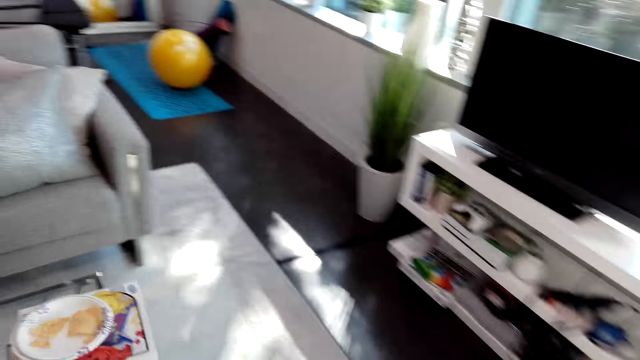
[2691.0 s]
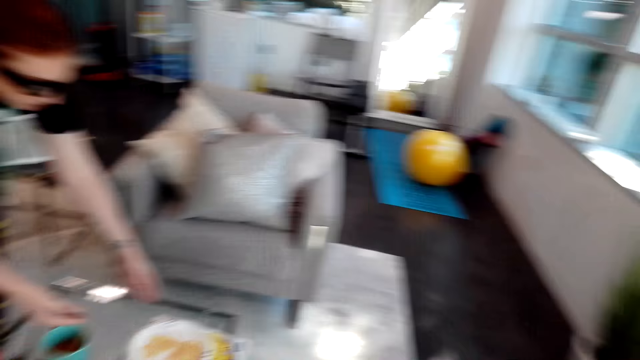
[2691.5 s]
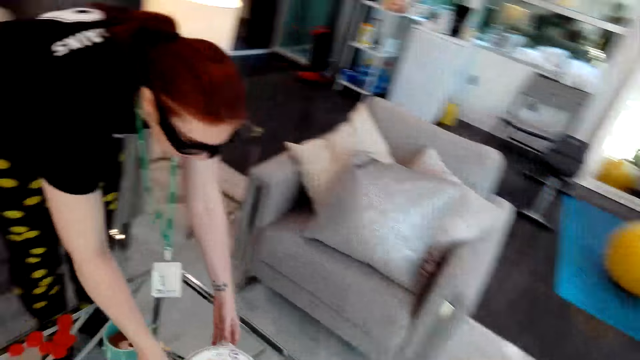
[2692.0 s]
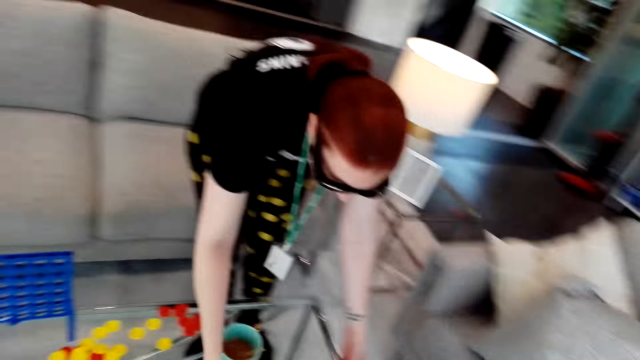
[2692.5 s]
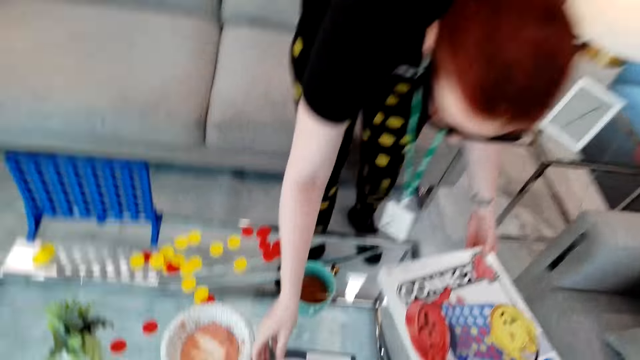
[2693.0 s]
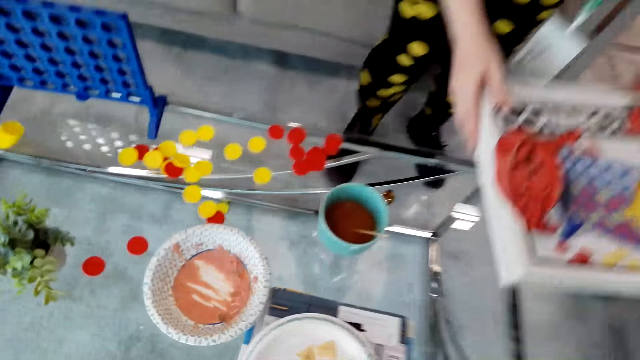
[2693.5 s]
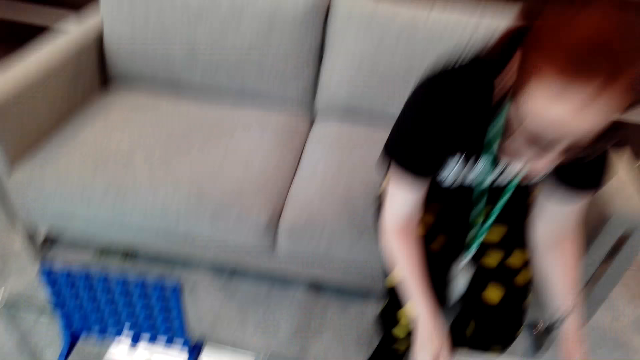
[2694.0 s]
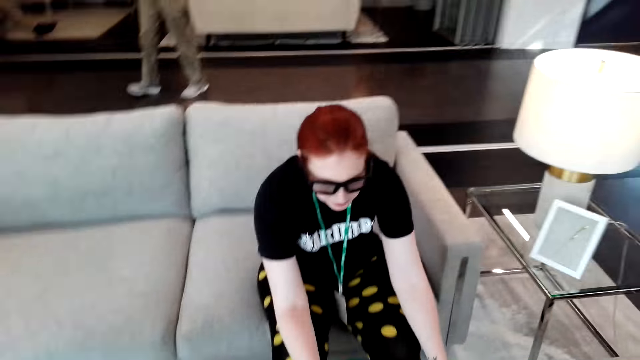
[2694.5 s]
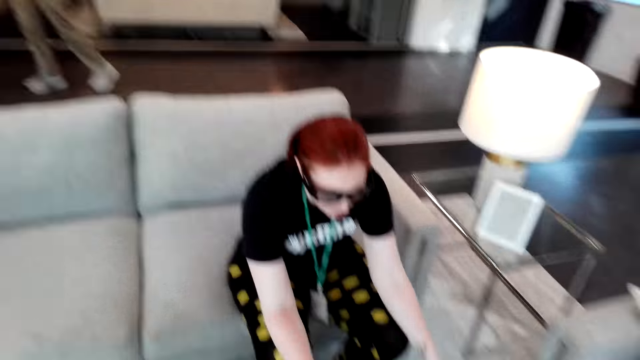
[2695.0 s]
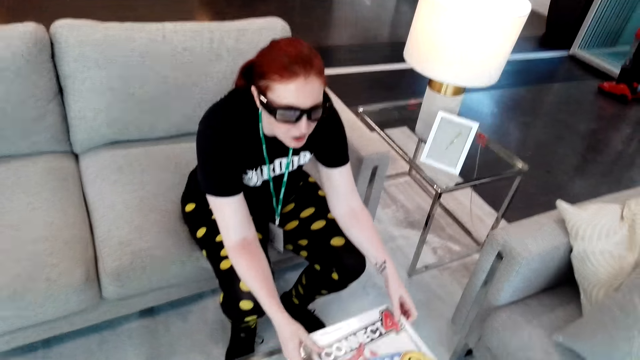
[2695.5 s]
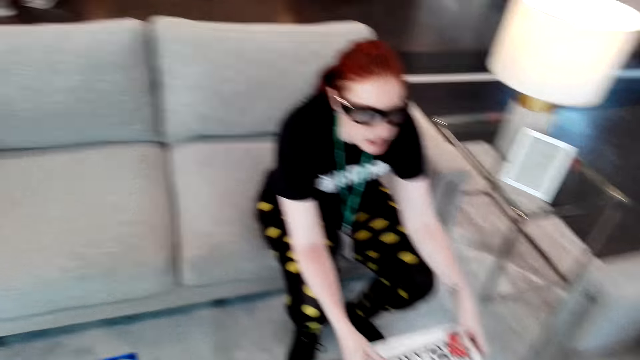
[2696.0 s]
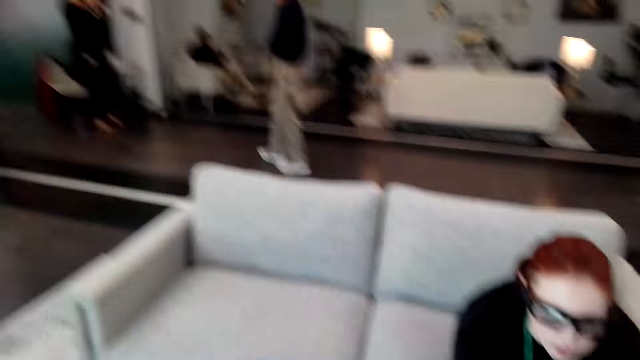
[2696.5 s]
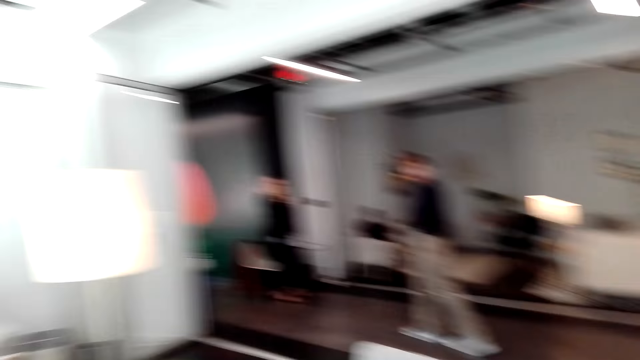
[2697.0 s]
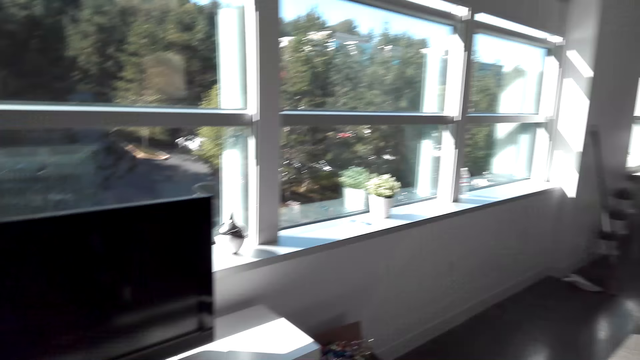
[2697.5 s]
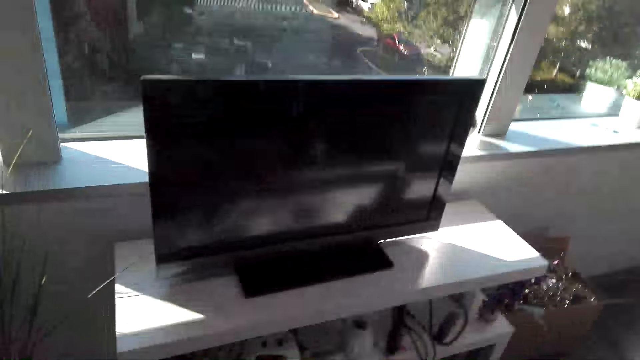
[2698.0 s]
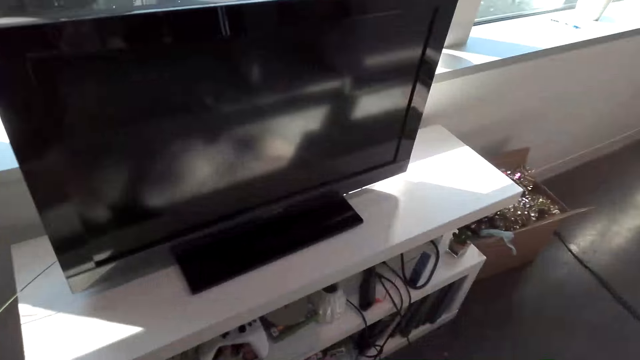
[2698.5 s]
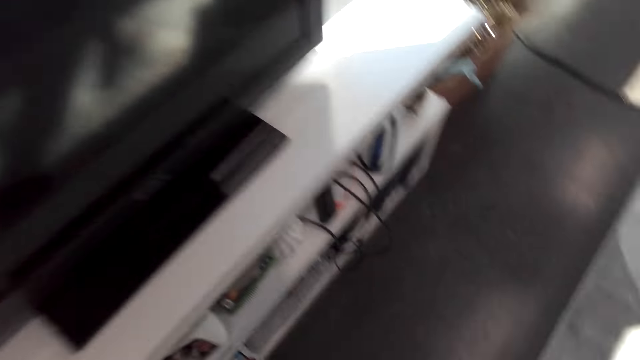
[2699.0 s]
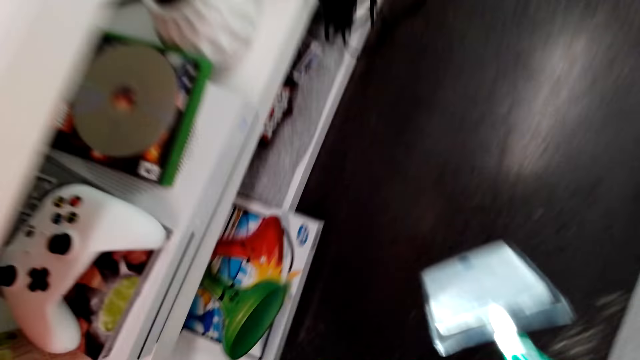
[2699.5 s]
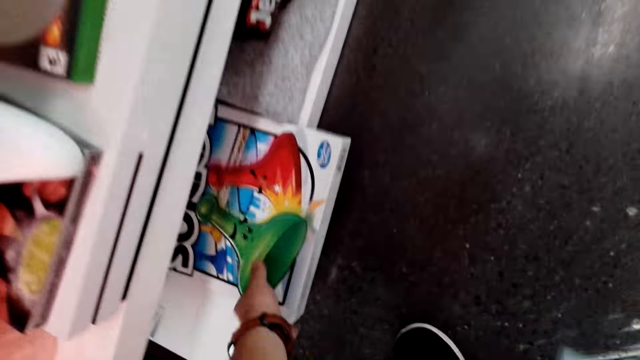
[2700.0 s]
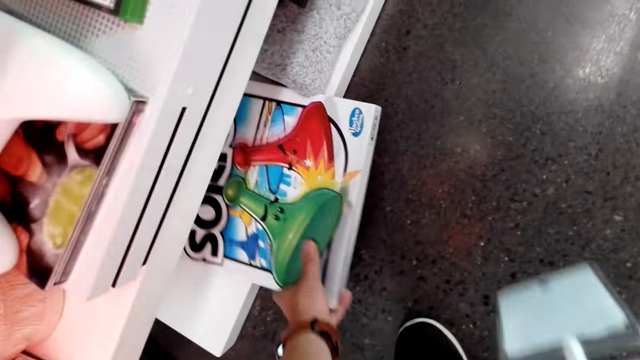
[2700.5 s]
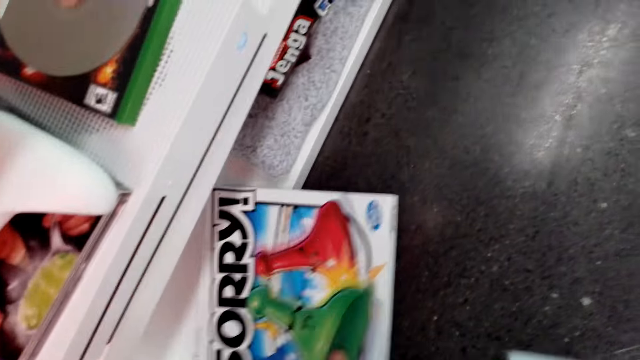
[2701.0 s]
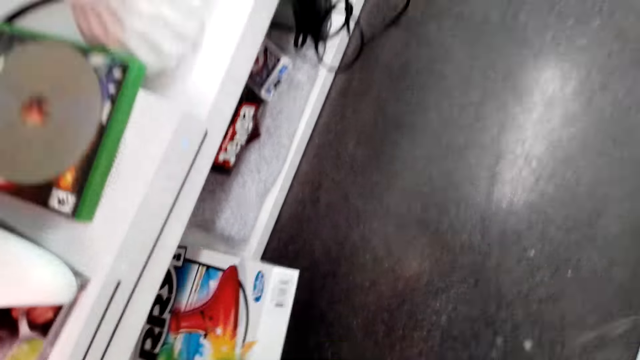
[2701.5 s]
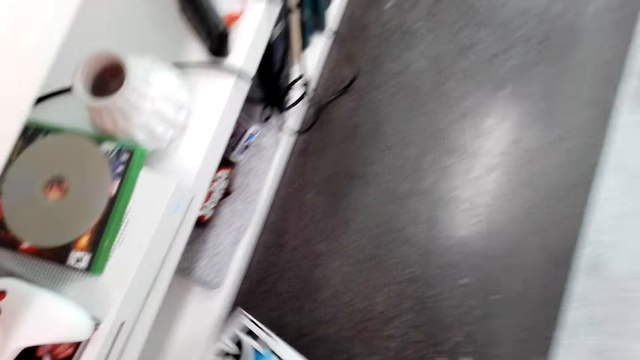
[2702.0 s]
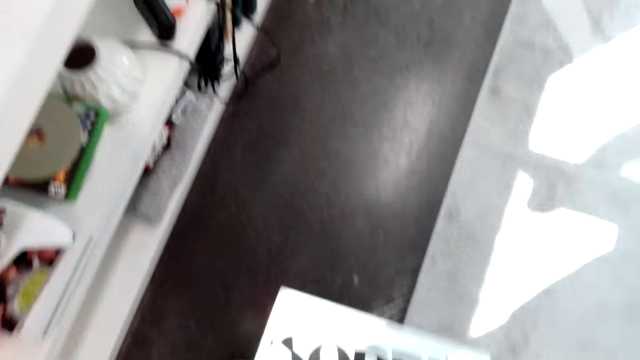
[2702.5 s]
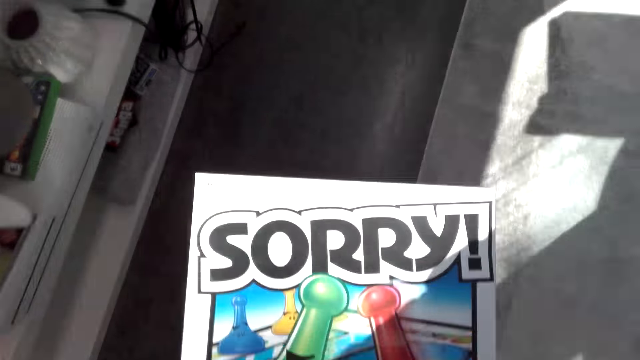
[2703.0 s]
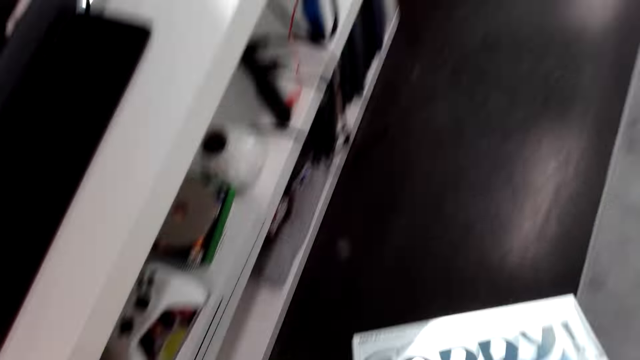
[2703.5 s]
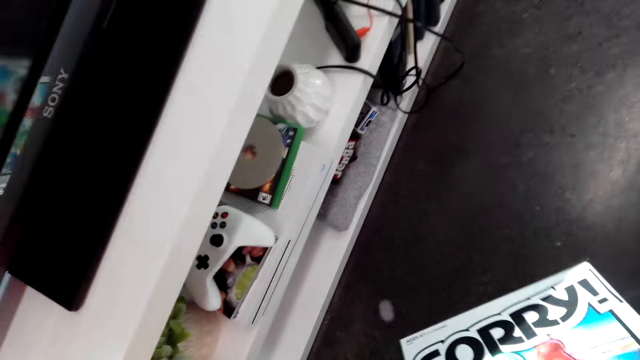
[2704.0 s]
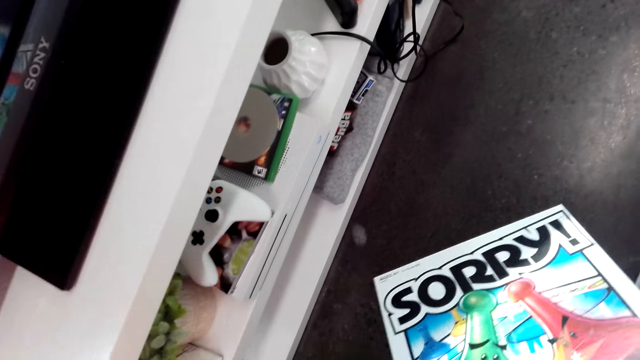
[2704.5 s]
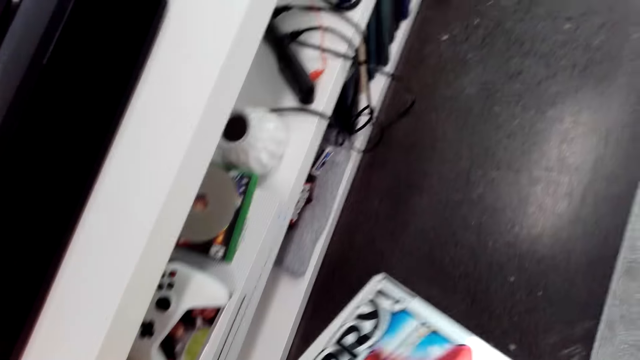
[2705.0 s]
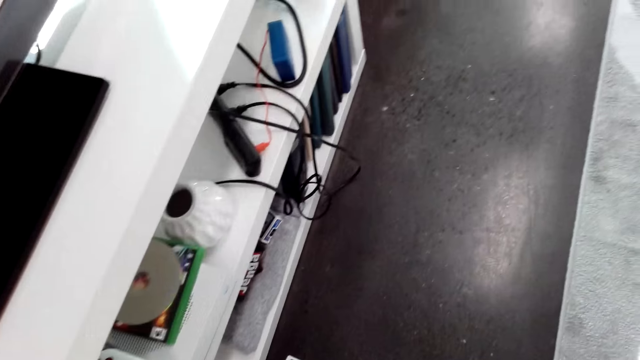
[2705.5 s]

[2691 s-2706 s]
The camera wearer dialogues with a woman. The woman takes the connect 4 box. She sits on the sofa and holds the box. The camera wearer looks around the room. They look at the TV. They bend down. They take a box from the cabinet. They hold the box. They look at the box.

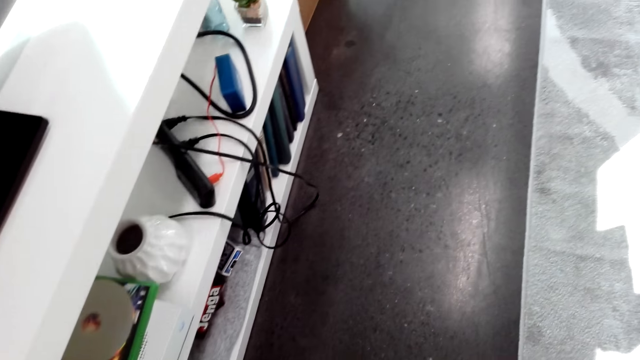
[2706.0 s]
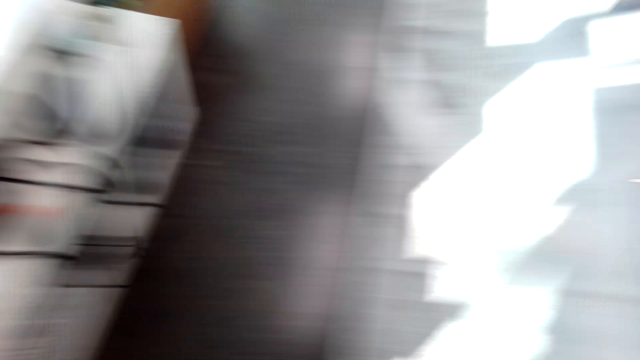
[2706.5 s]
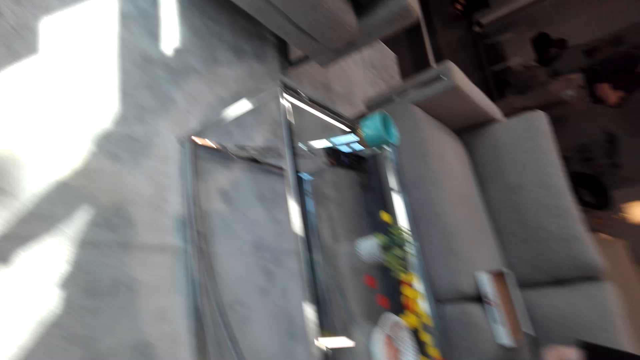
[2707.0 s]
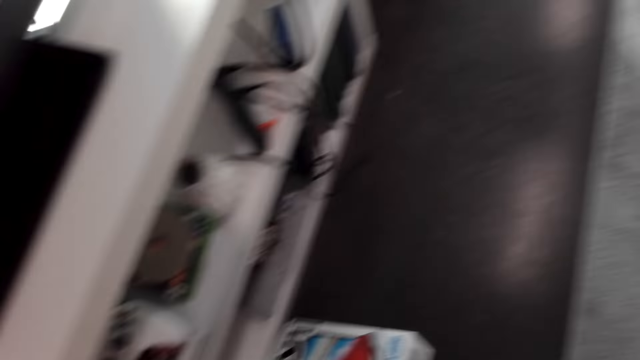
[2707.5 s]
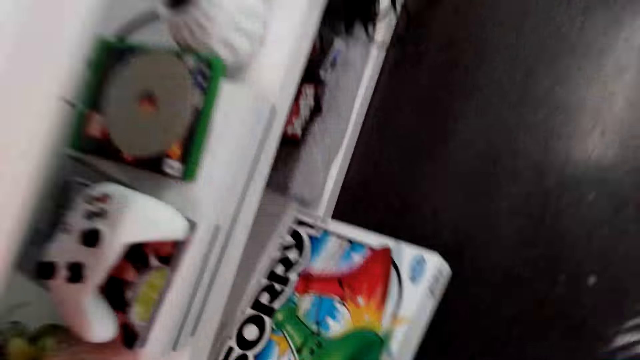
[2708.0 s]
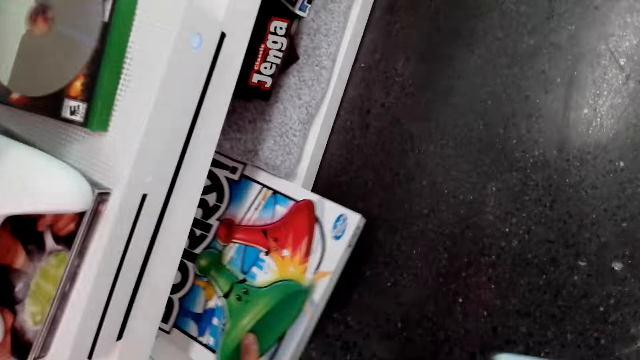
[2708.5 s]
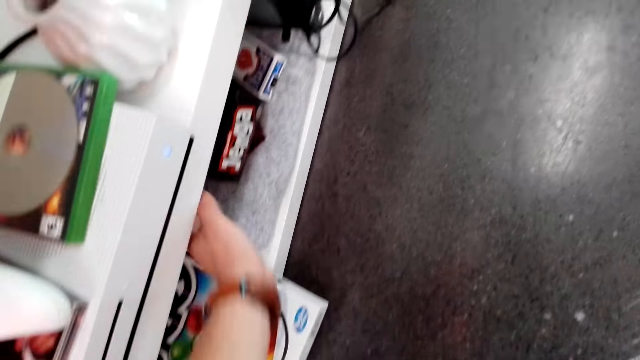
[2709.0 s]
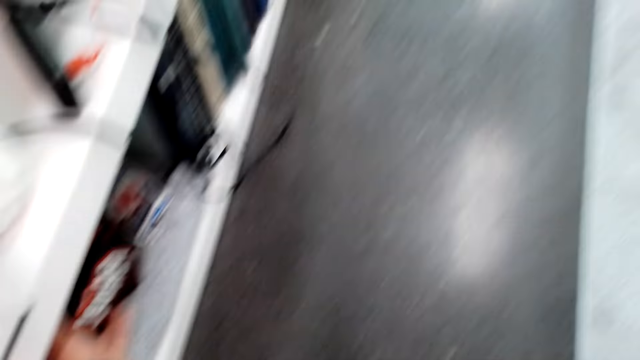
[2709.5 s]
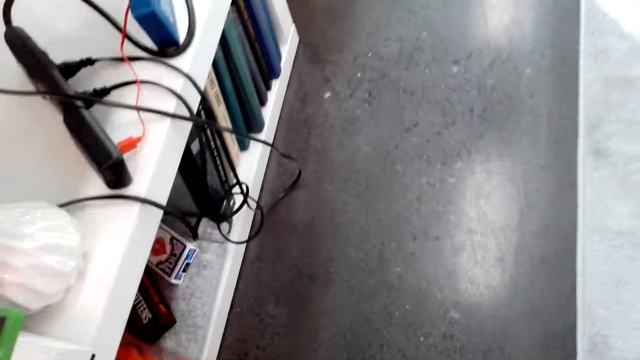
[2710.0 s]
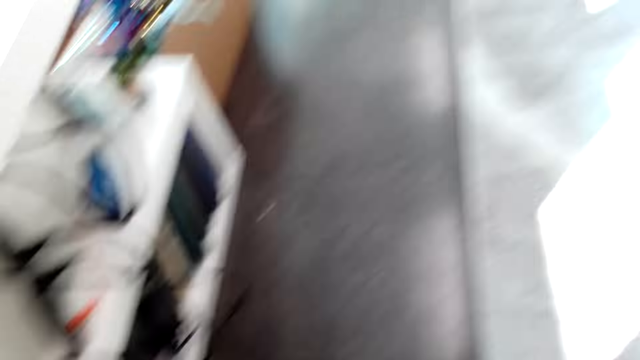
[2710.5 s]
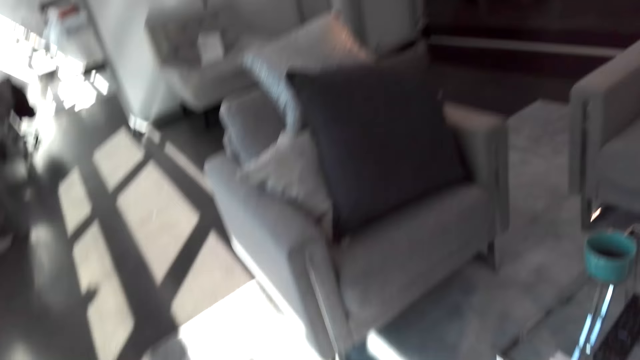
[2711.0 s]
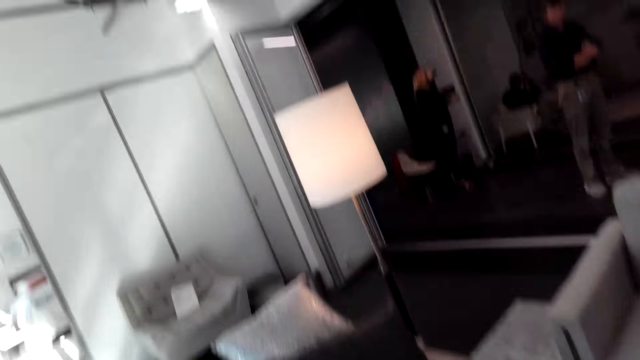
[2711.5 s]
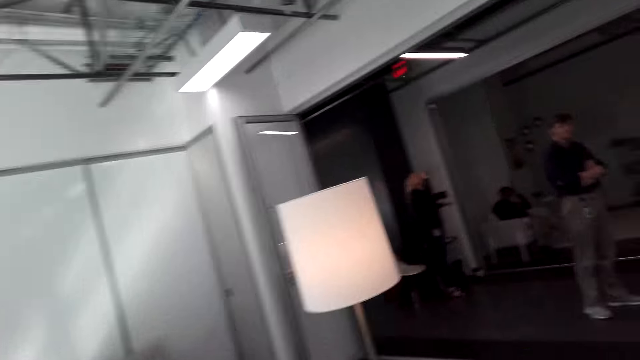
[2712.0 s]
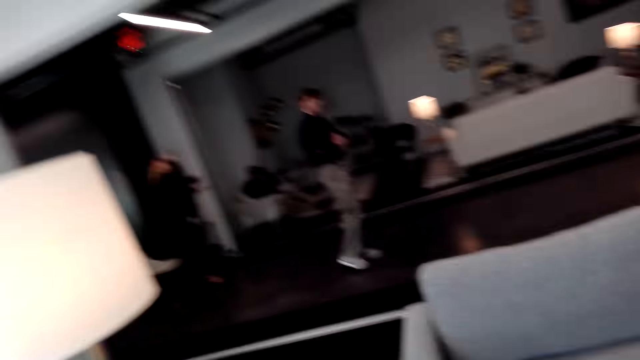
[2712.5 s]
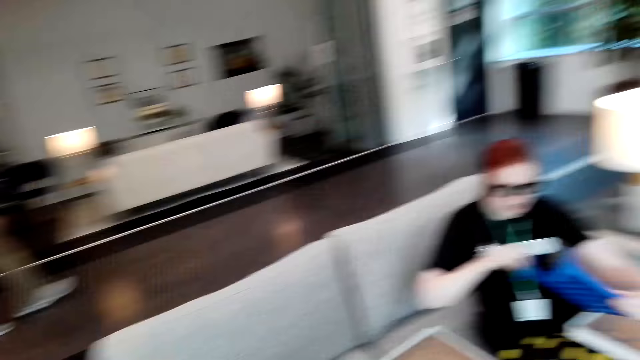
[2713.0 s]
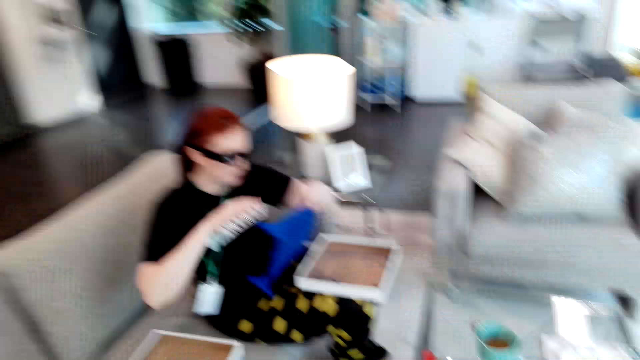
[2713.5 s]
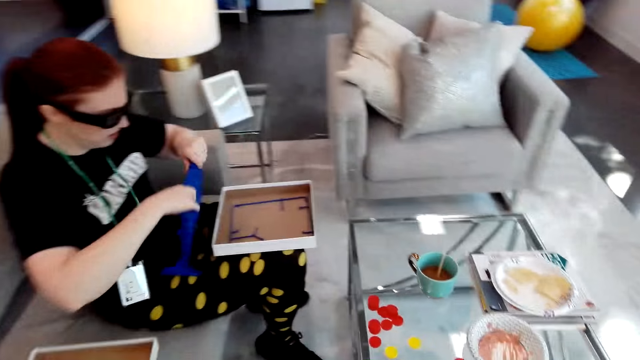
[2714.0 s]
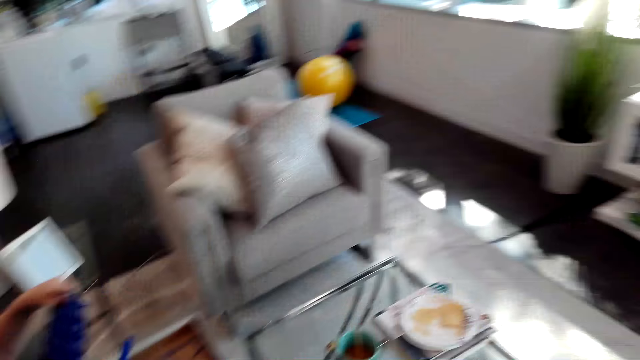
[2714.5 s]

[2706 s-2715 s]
The camera wearer looks at the floor. They return the box back in the cabinet, on the shelf. They take another carton box, the jenga box. They walk back to the sofa. The woman packs the connect 4 game in the carton box. The woman holds the box.
